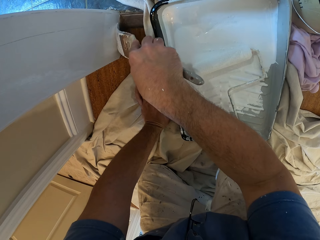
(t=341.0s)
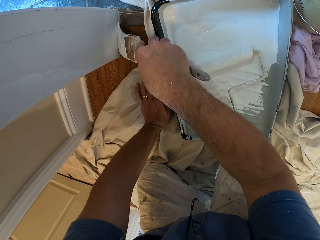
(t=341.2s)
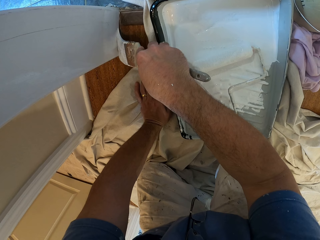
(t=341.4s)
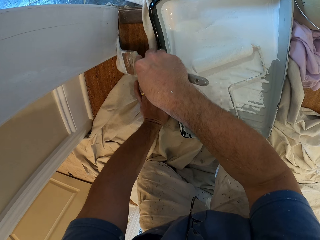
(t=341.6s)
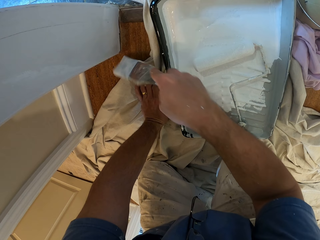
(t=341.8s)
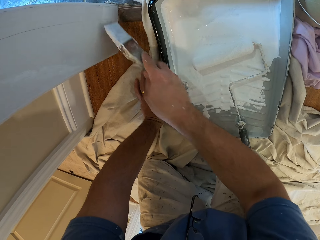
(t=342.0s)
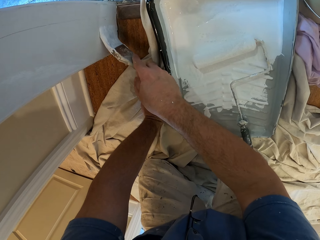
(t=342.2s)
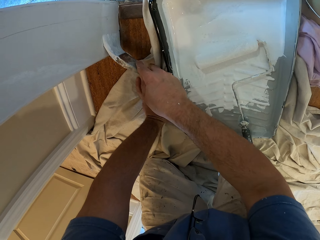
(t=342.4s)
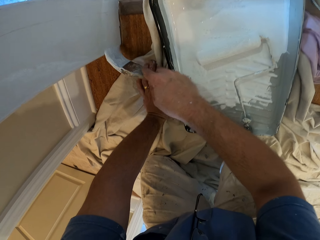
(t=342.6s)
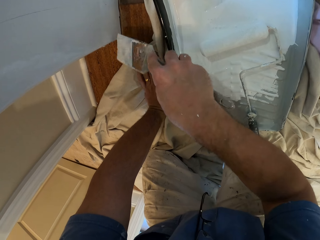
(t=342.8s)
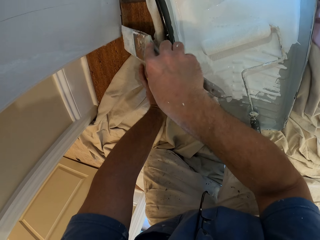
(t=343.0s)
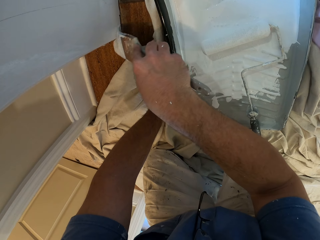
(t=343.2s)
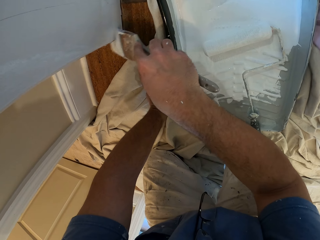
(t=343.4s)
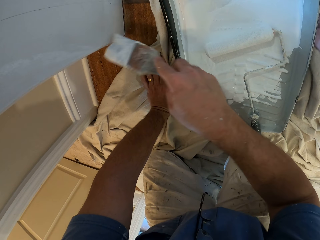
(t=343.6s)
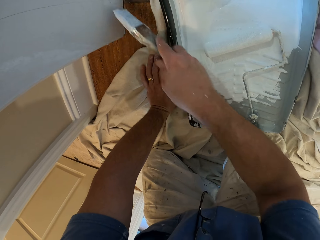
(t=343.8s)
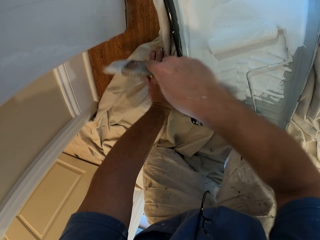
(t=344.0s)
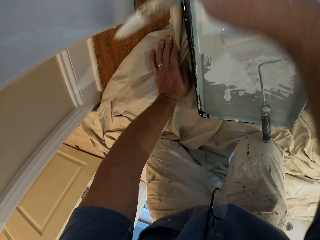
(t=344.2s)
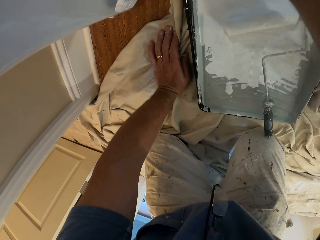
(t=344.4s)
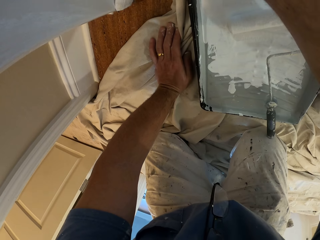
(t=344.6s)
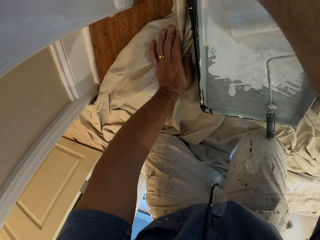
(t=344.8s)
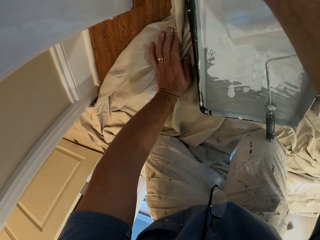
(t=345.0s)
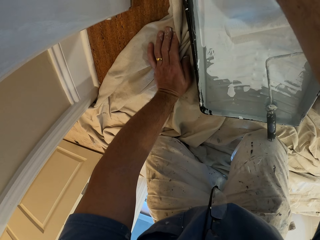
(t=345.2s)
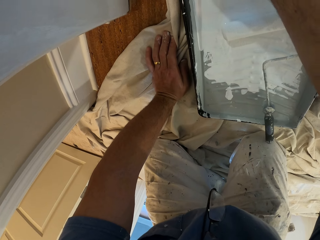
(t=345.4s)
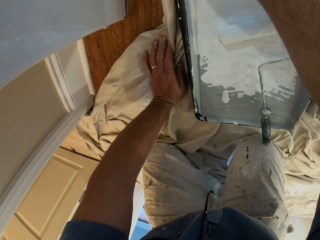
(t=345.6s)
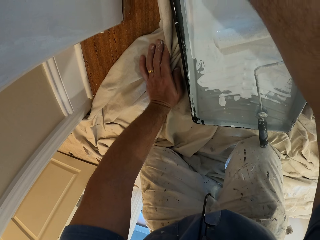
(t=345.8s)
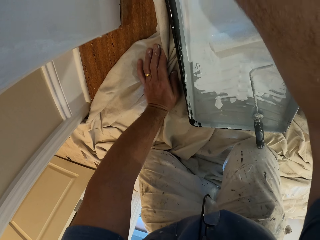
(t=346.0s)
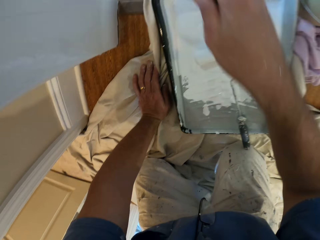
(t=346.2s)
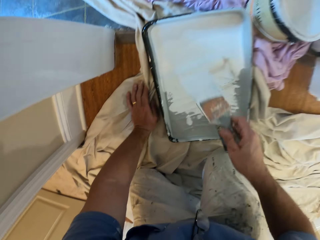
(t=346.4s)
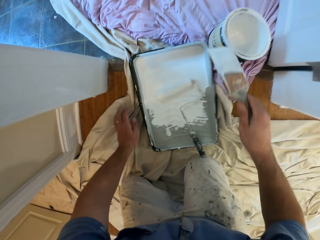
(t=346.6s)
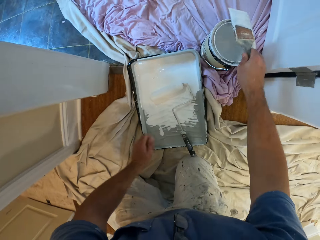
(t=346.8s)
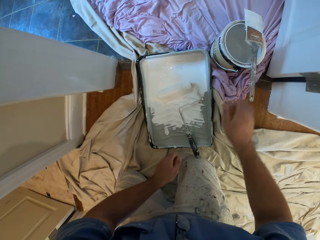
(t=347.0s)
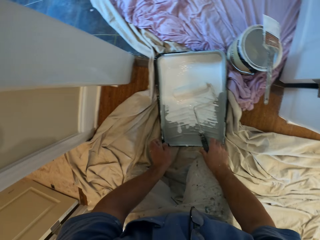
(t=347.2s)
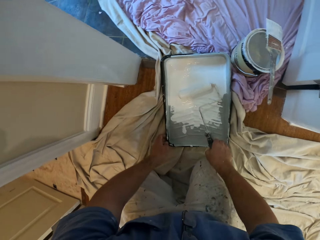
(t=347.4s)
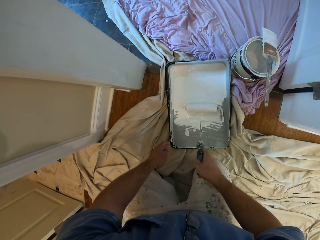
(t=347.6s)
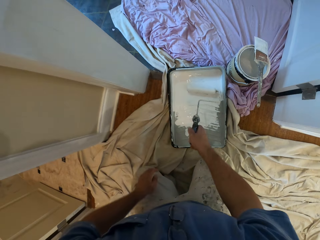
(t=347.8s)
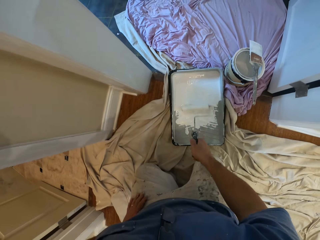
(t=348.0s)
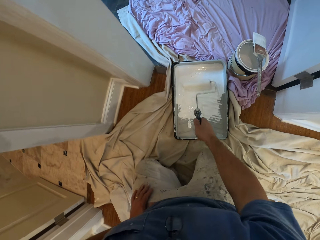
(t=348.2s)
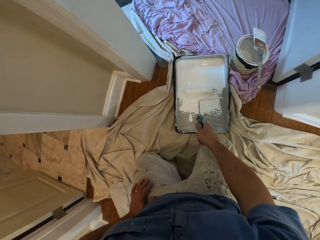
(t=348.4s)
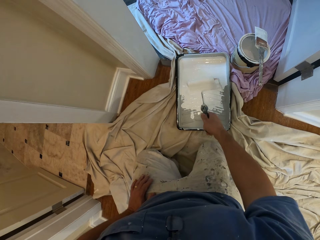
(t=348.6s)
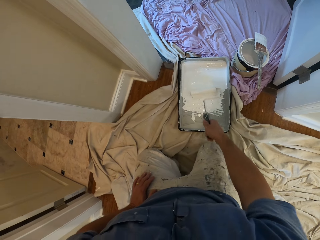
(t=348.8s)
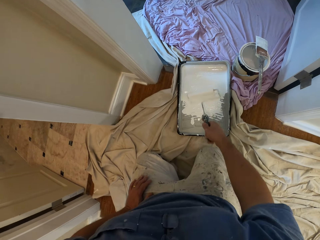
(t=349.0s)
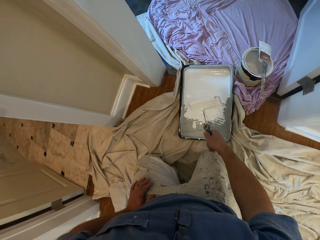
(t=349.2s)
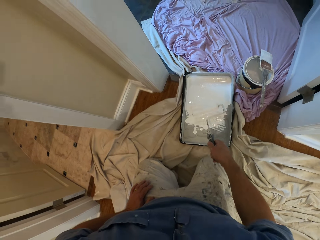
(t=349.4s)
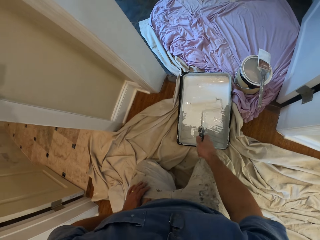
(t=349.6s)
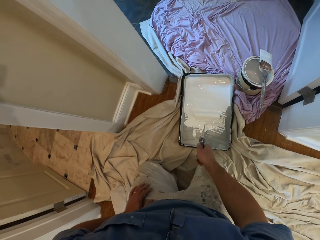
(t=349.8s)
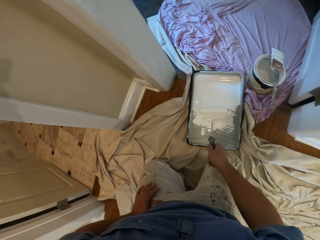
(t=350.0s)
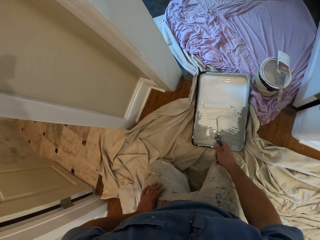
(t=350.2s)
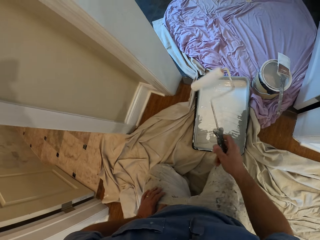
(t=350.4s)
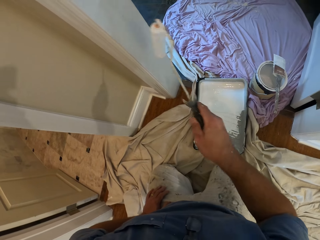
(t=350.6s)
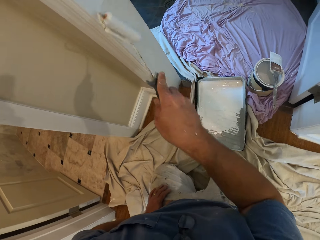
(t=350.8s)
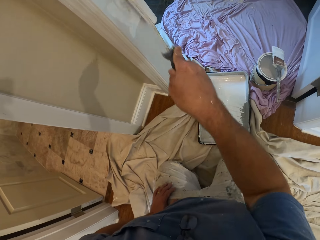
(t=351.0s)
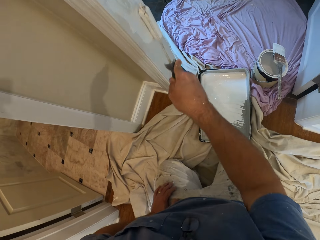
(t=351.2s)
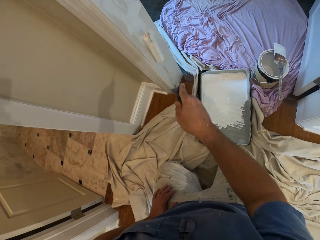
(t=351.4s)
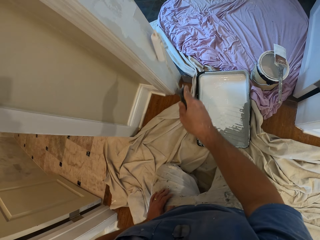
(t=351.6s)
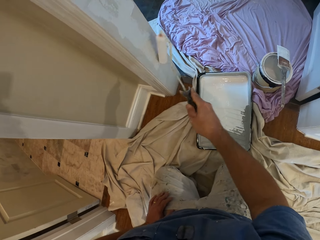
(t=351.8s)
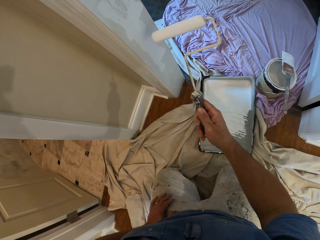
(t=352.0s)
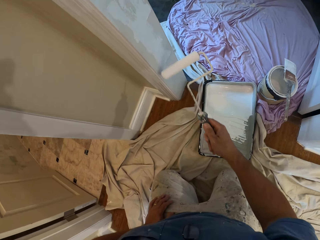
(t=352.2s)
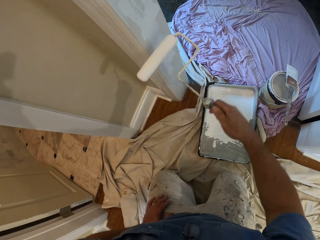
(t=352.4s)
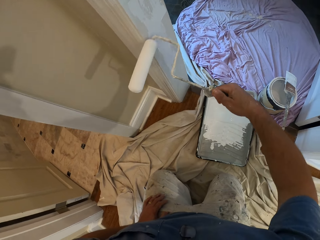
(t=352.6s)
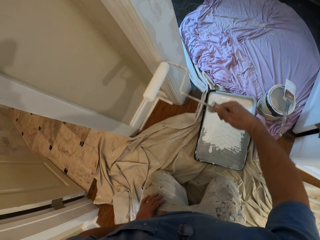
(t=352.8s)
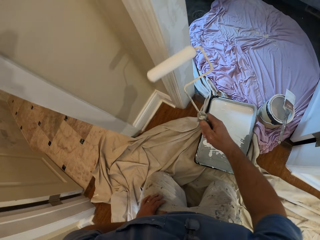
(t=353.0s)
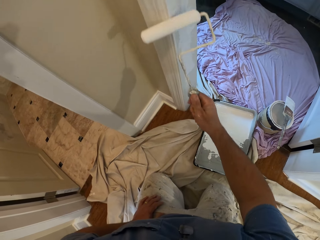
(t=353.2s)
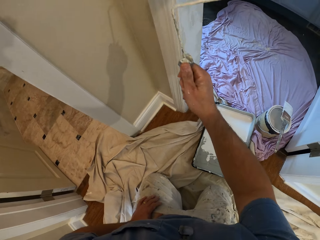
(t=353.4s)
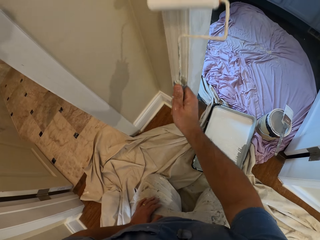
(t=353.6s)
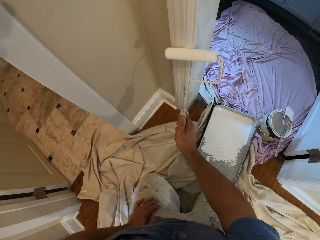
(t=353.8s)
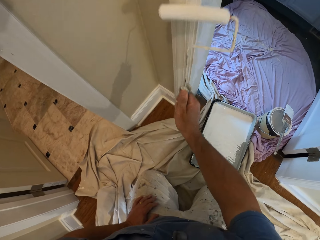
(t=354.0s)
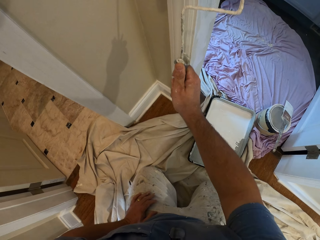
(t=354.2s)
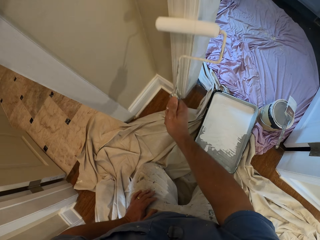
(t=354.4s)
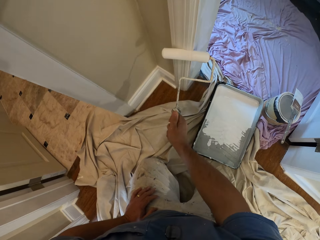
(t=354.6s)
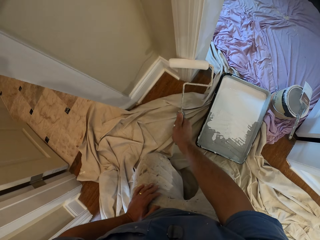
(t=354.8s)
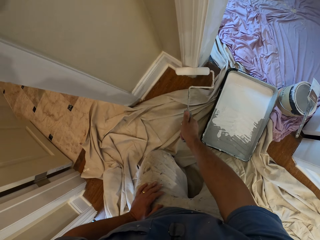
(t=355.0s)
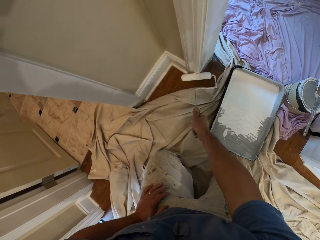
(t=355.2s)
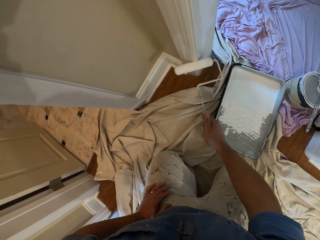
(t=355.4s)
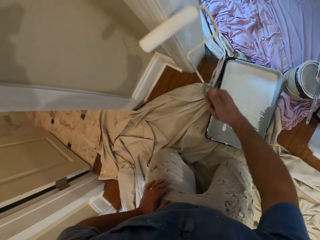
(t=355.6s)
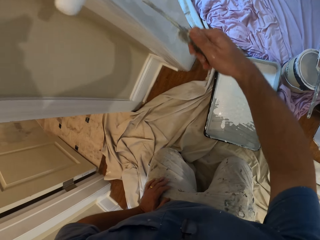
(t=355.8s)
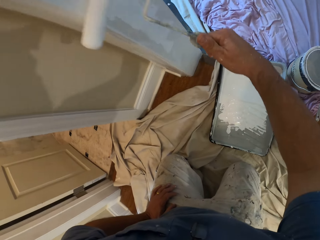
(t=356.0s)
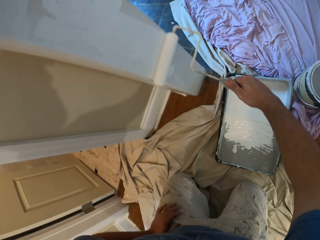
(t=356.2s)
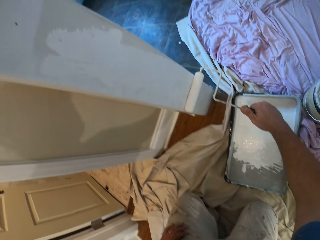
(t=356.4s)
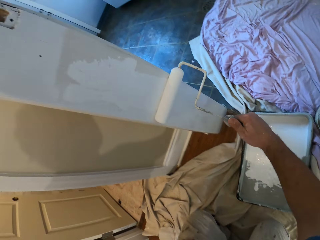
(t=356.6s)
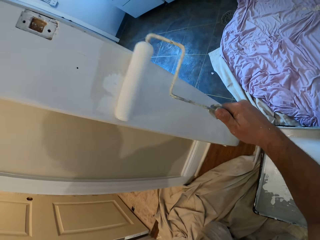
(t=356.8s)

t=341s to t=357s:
The camera wearer drops the paint brush on the paint container. They pick up the paint roller from a paint tray. They roll the paint roller in the paint. They remove the paint roller from the paint. They paint the doorpost or wall with the paint roller.

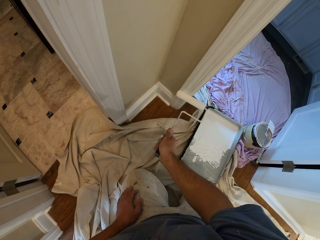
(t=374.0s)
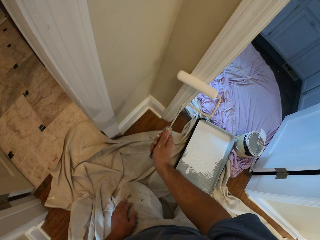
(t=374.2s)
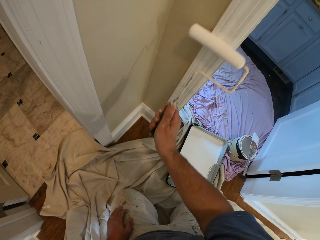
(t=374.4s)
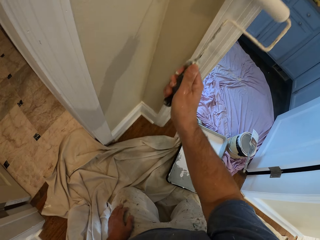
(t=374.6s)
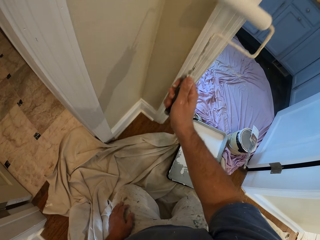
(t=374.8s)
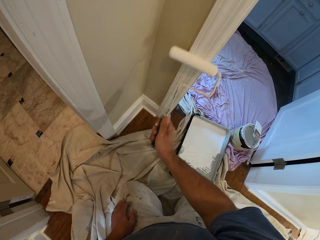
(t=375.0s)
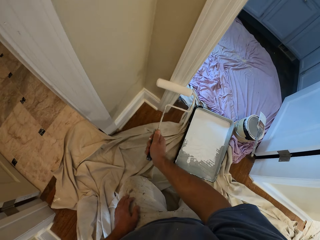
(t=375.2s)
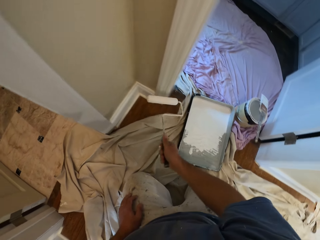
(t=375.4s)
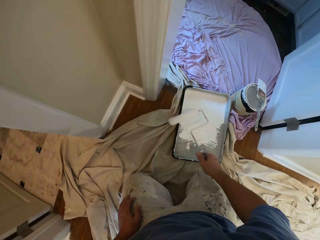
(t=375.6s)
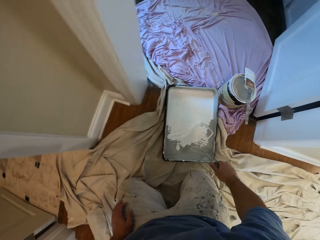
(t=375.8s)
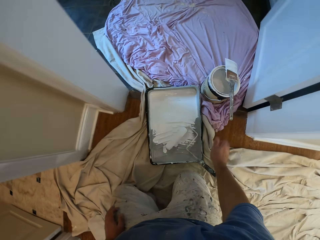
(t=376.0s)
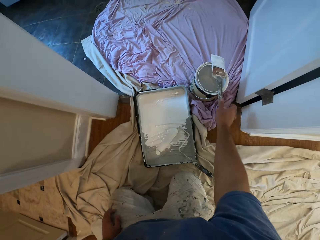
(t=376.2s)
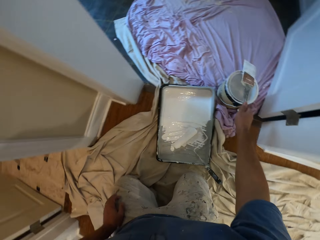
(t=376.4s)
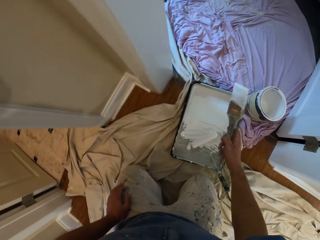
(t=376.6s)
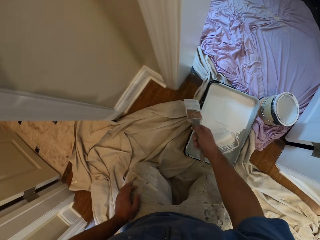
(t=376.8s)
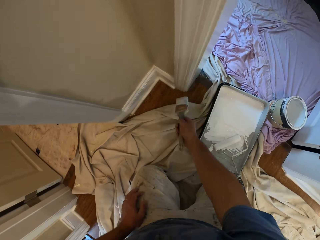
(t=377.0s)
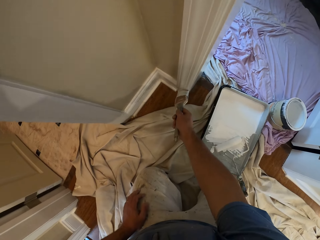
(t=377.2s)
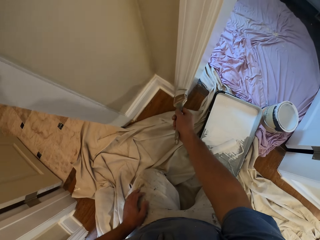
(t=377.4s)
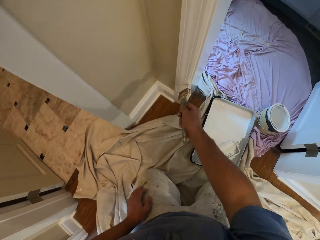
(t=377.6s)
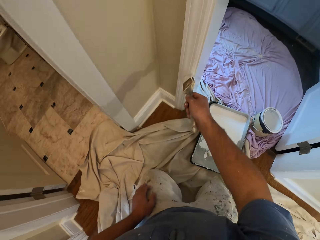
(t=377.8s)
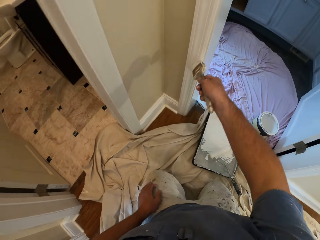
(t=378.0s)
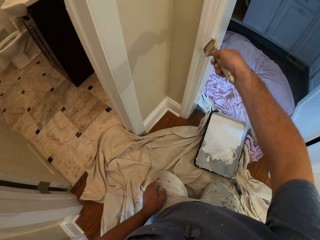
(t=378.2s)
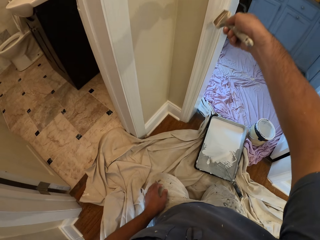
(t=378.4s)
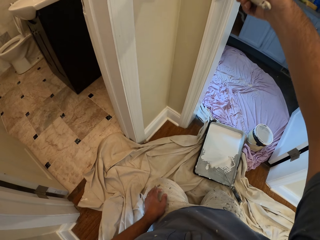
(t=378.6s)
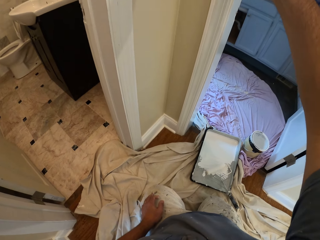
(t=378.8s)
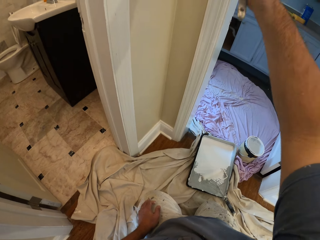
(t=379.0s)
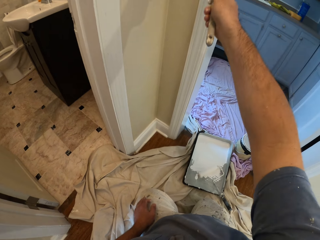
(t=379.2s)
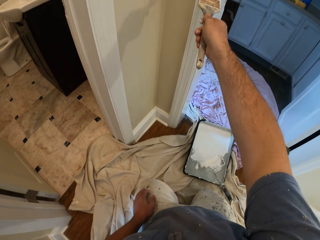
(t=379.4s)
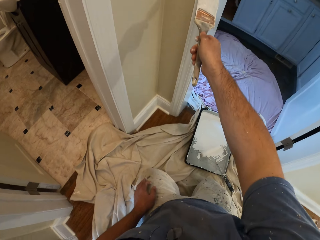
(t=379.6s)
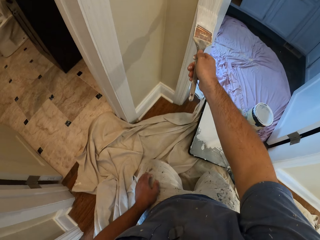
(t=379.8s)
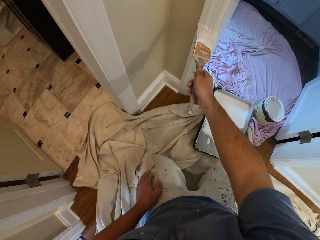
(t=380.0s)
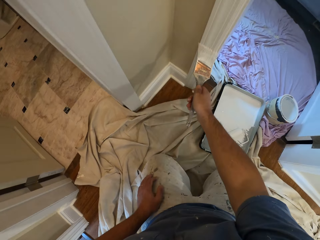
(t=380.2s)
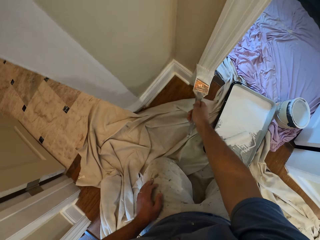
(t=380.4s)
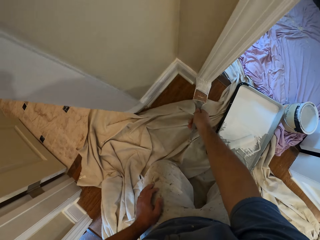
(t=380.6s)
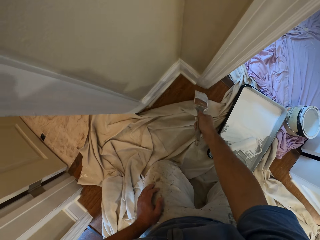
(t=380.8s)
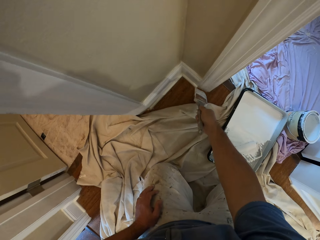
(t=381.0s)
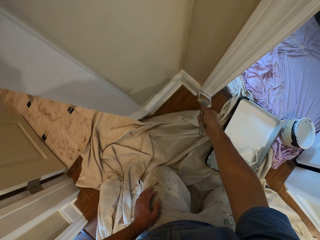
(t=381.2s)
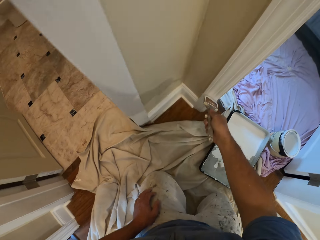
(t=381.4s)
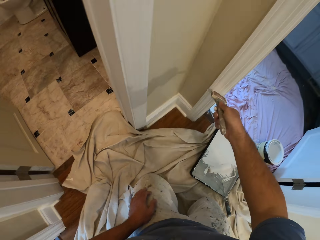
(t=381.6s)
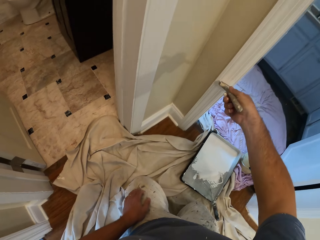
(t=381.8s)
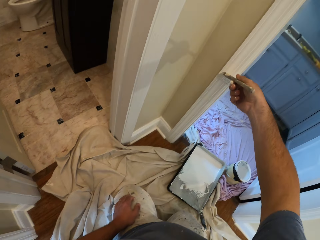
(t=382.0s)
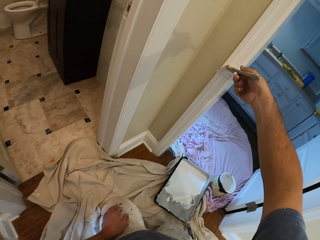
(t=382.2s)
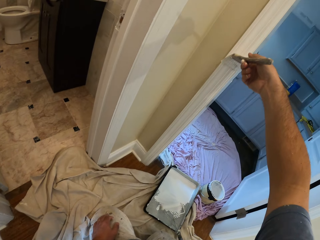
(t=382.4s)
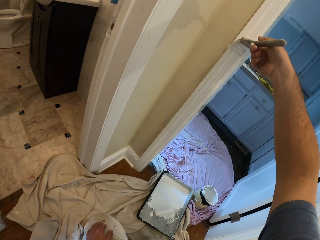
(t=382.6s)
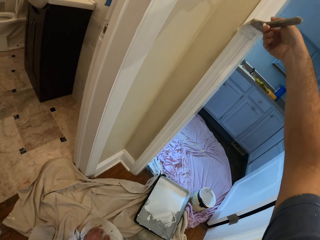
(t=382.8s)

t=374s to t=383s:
The camera wearer drops the paint roller on the paint tray. They pick up the paint brush from the top of a paint container. They paint the doorpost with the paint brush.
